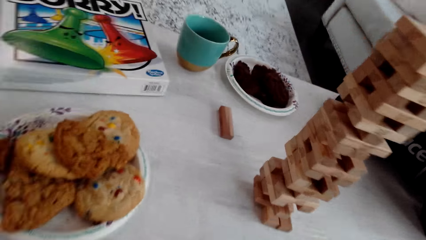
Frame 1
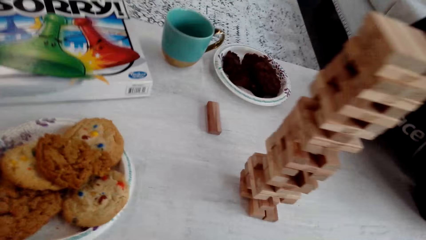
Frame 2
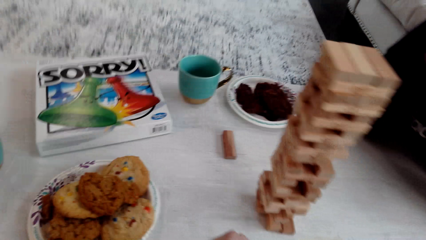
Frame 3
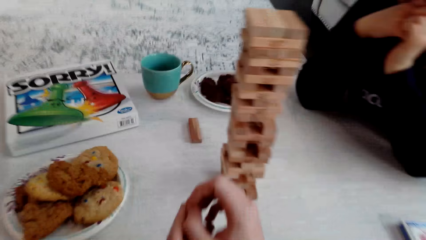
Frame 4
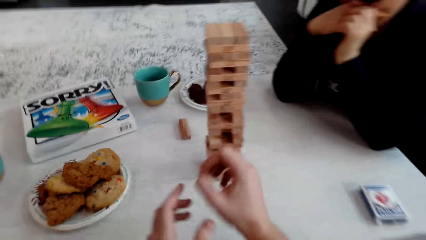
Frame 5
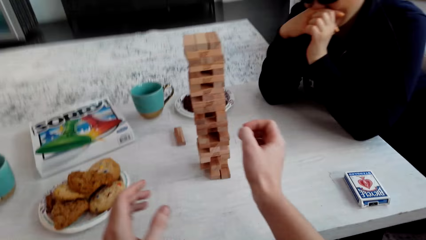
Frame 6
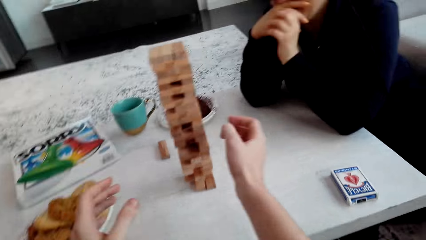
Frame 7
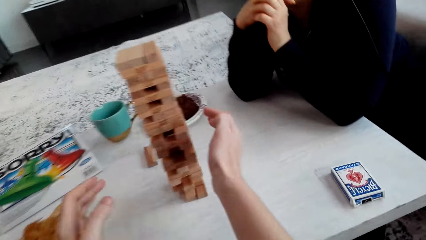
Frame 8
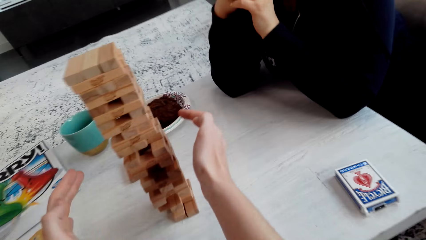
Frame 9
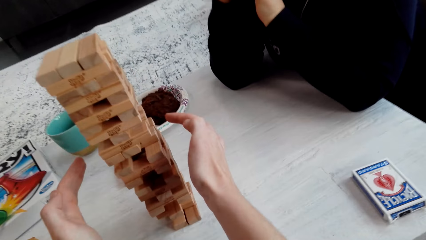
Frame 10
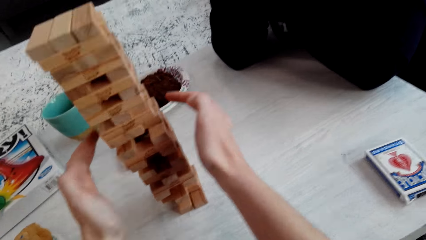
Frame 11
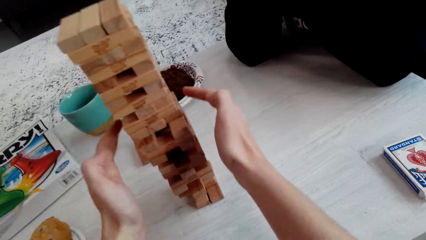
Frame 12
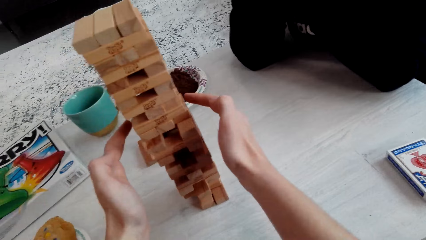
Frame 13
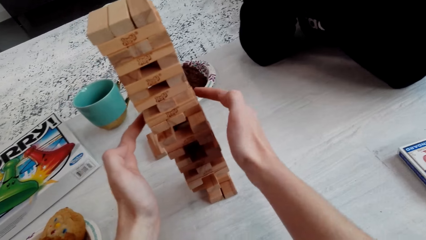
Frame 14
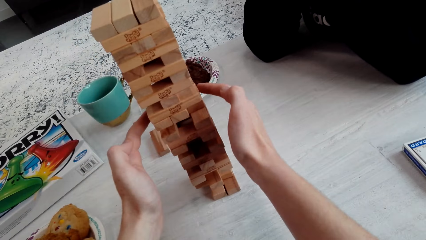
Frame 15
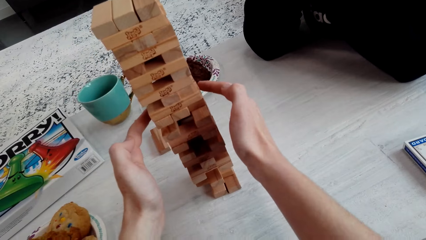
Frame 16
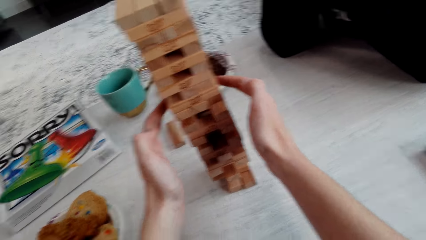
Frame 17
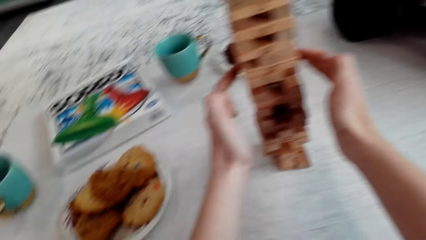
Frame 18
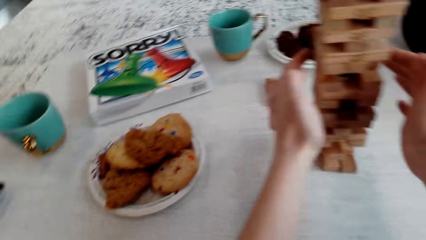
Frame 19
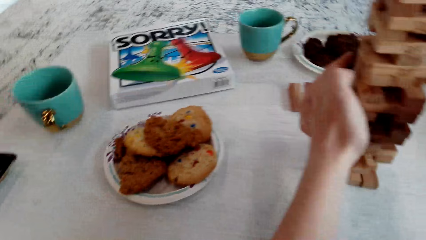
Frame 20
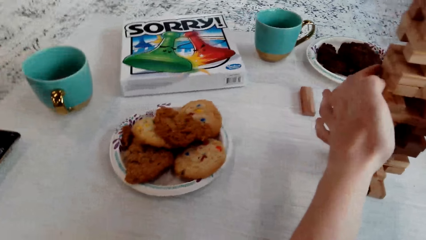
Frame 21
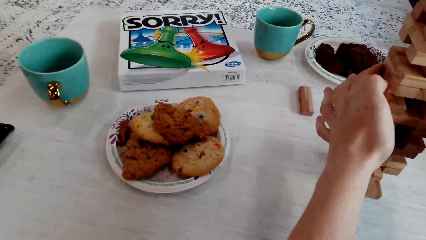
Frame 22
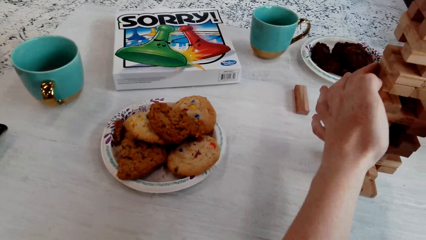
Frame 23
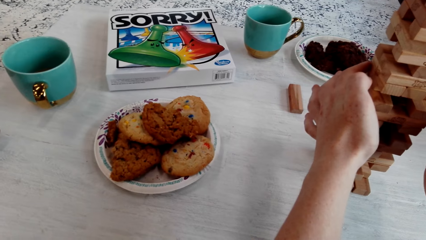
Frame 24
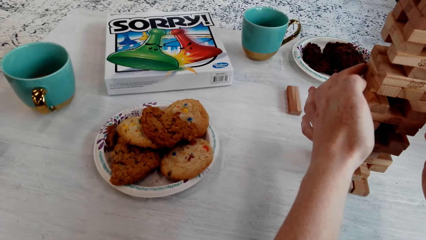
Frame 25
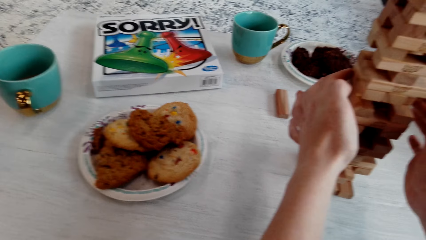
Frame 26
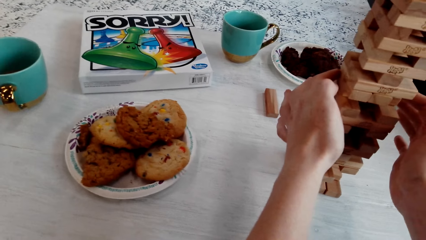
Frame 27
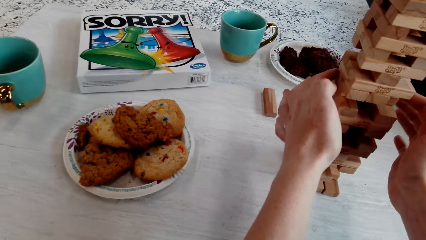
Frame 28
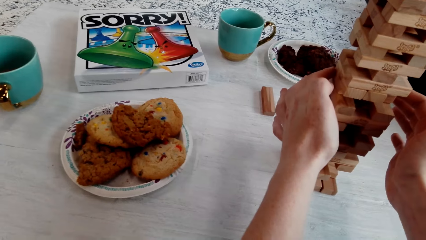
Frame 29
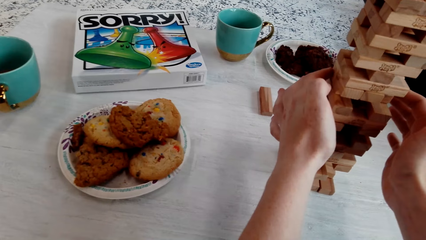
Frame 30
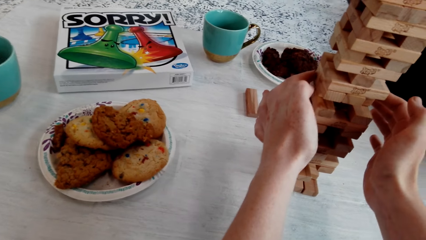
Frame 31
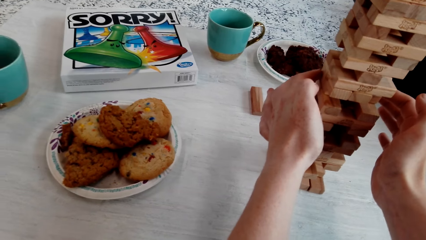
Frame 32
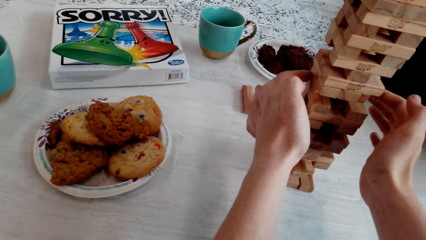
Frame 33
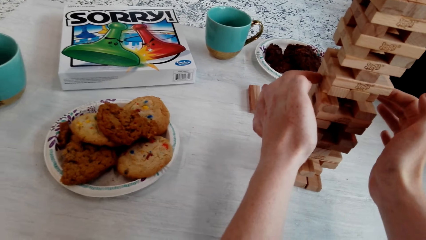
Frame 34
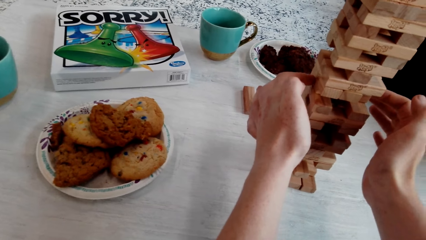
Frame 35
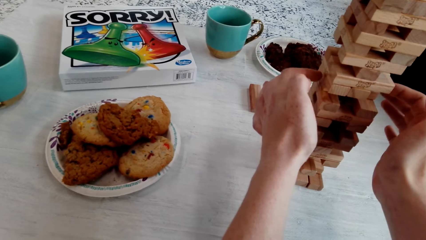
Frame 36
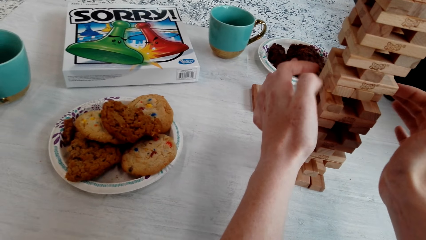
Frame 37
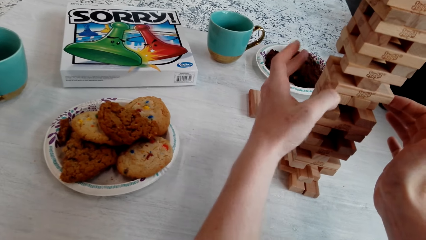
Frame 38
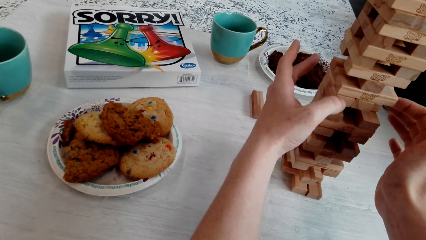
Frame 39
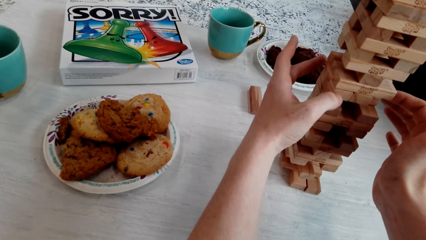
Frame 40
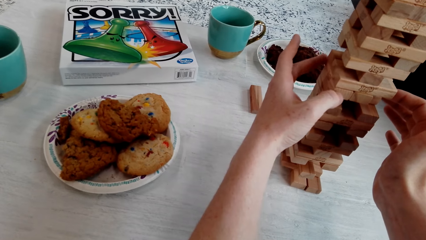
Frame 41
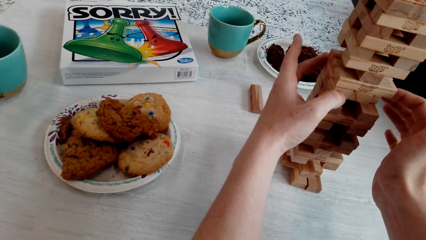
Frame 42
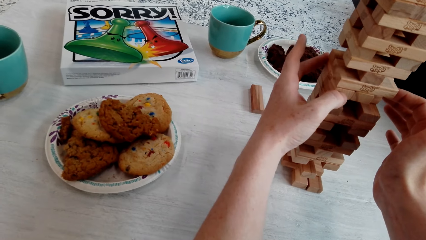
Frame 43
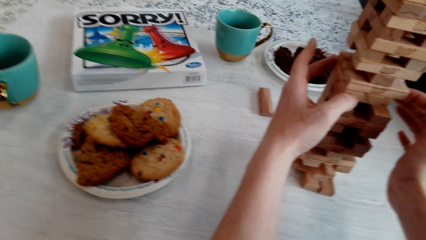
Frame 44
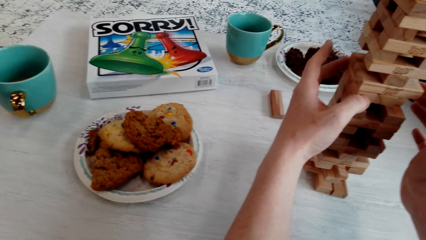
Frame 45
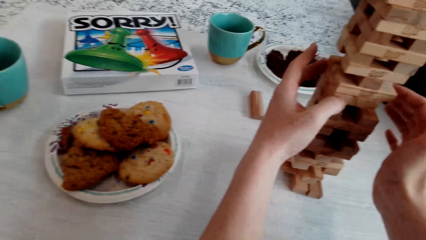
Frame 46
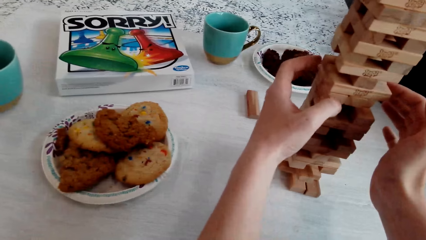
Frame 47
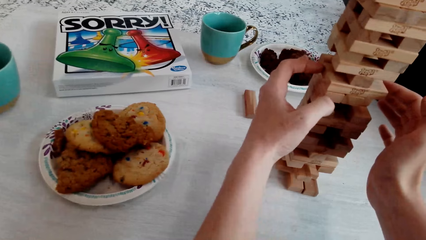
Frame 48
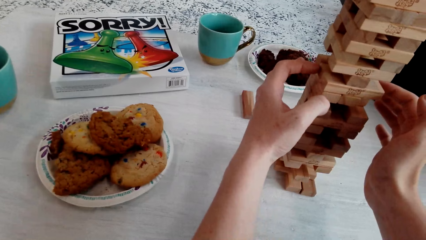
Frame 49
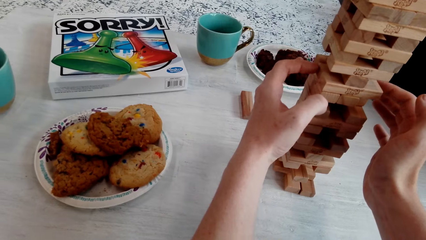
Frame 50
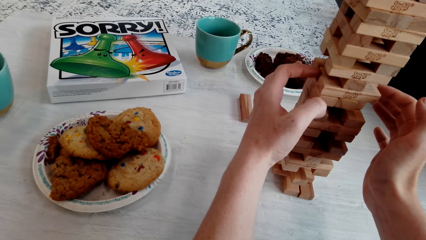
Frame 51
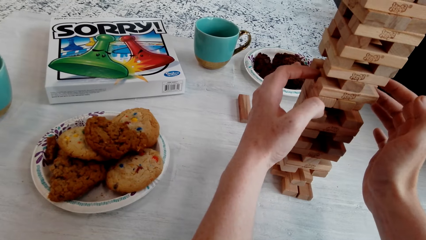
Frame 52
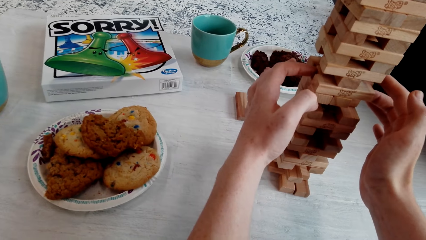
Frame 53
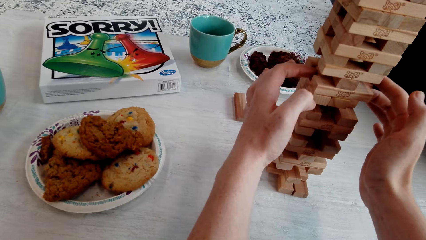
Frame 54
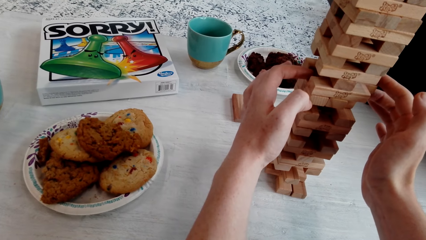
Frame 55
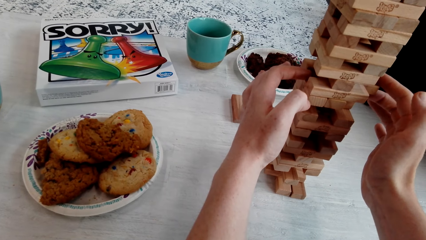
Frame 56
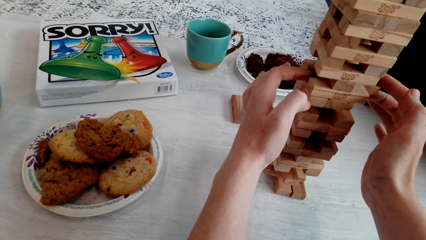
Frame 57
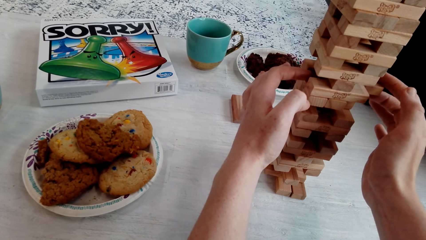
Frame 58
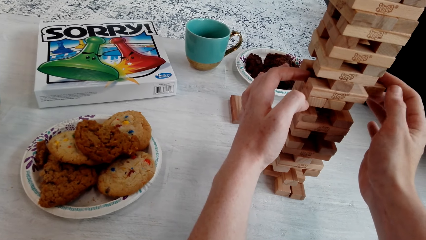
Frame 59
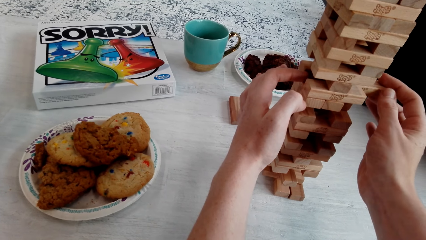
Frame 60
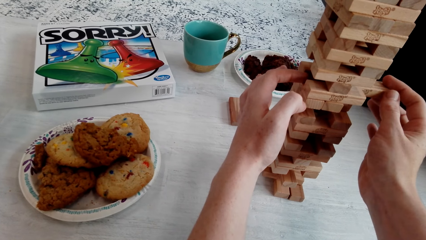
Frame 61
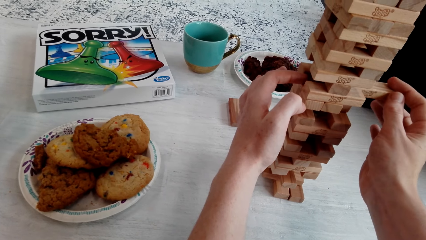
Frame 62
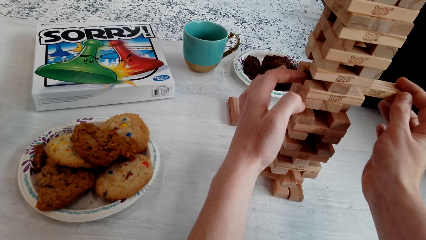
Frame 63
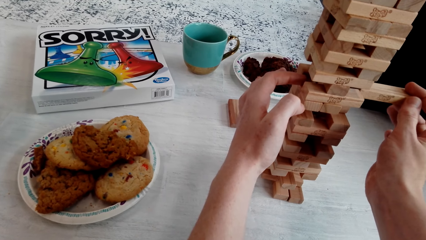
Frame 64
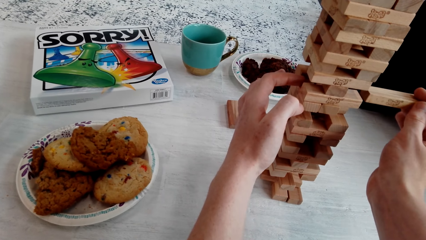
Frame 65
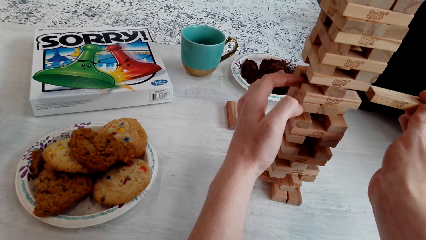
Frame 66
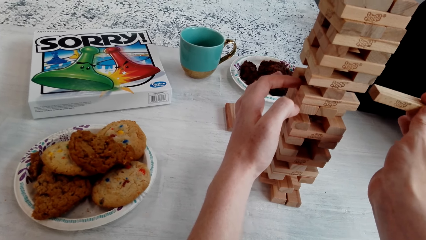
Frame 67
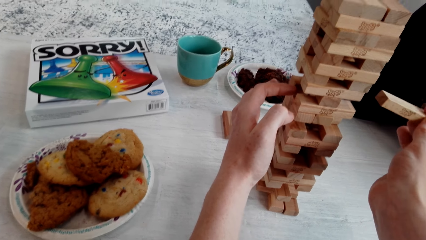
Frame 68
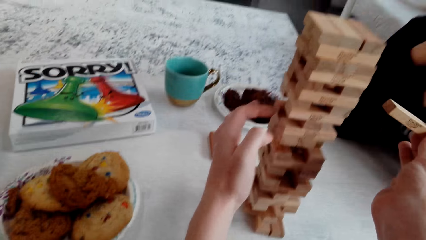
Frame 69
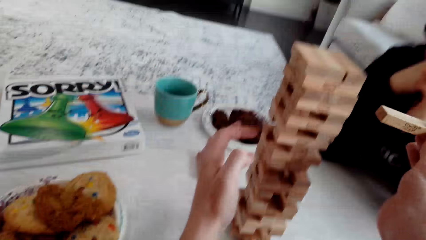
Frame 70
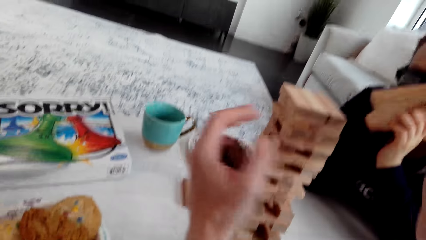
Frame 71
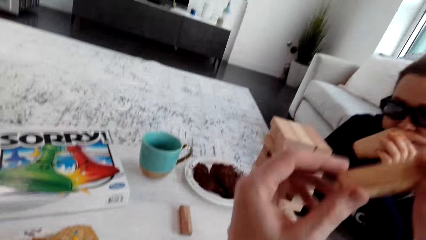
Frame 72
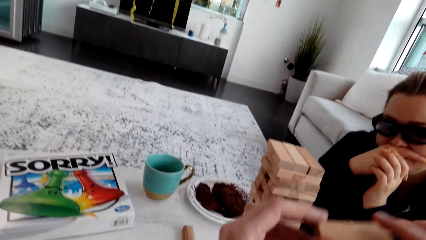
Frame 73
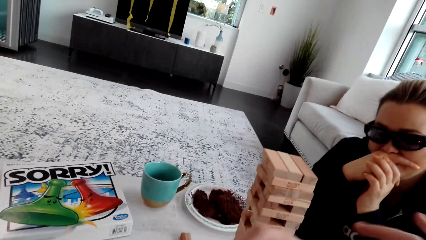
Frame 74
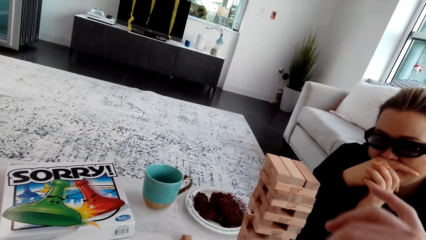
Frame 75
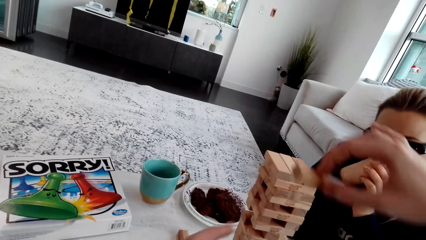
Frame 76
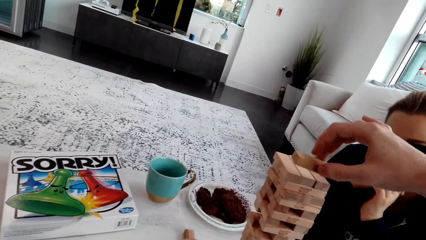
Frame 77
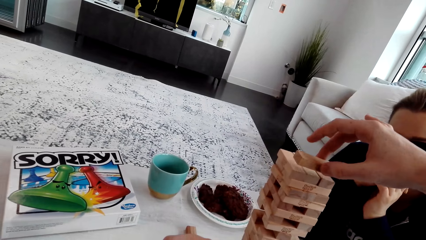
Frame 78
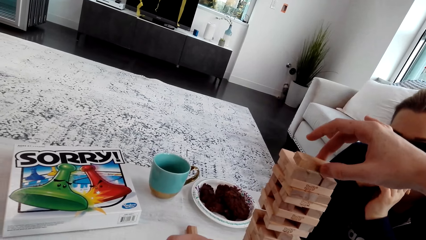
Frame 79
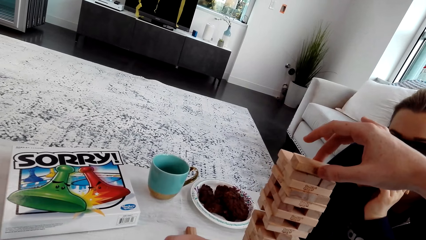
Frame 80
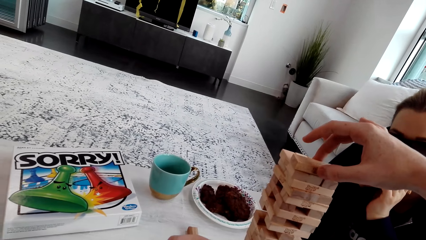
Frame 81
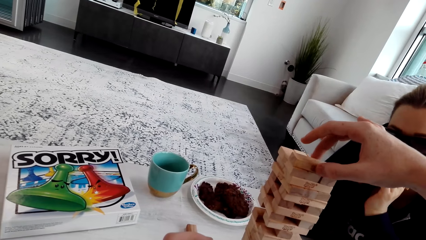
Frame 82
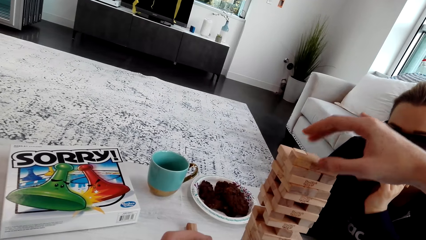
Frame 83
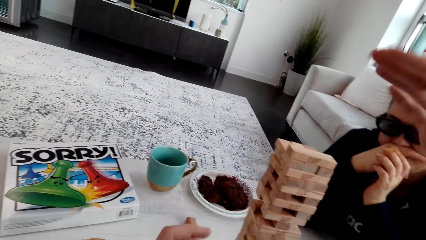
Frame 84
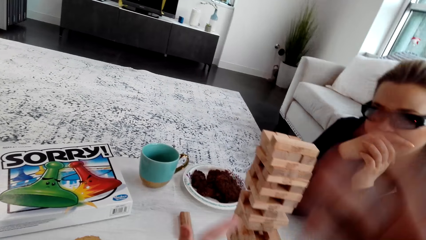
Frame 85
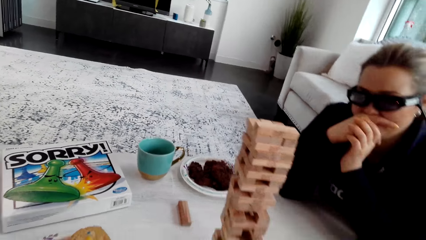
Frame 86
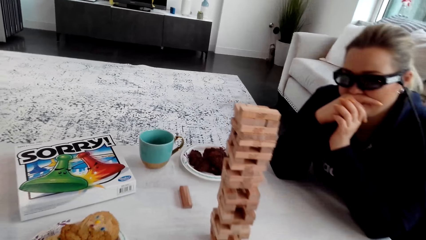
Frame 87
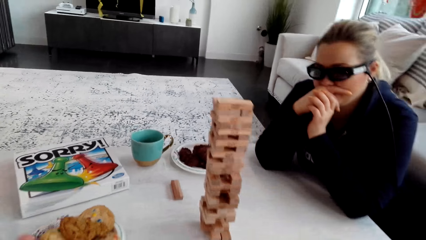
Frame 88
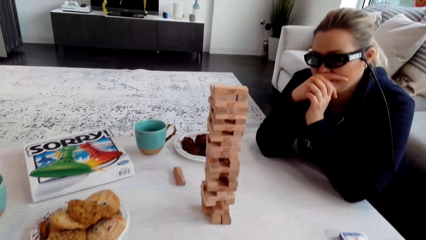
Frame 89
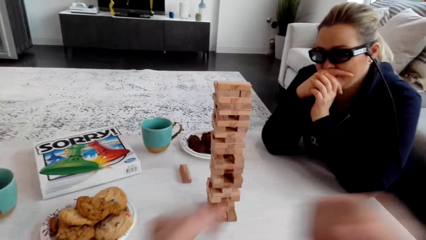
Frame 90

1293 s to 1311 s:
The camera wearer talks to a woman. The woman laughs. The camera wearer touches the wooden Jenga piece with both his hands. He removes a piece of the blocks. He touches the wooden Jenga piece with both his hands again. He talks to the woman. He removes the wooden Jenga piece with his right hand. He holds the wooden Jenga piece with both his hands. He puts the wooden Jenga piece on the top of the Jenga with his right hand.
